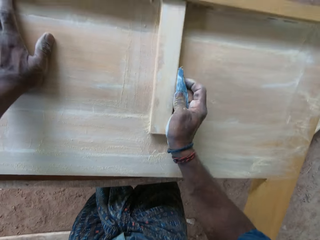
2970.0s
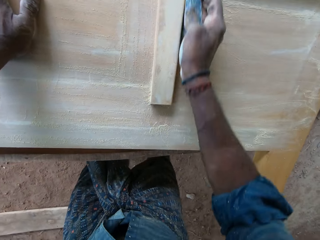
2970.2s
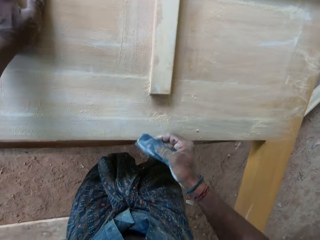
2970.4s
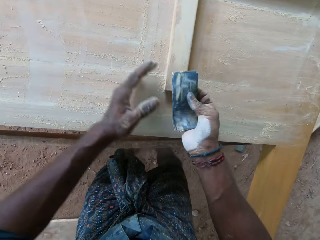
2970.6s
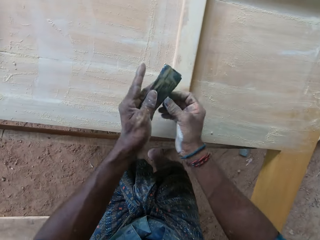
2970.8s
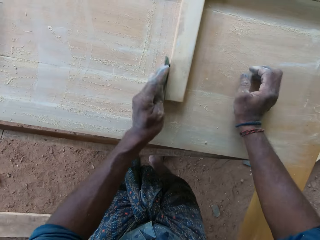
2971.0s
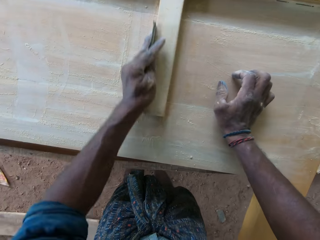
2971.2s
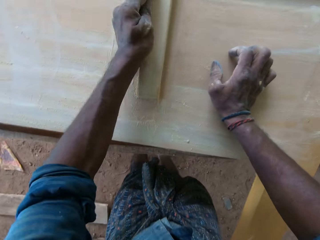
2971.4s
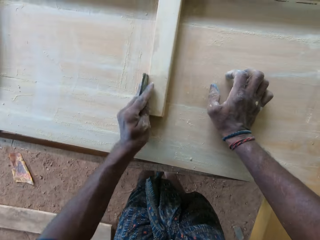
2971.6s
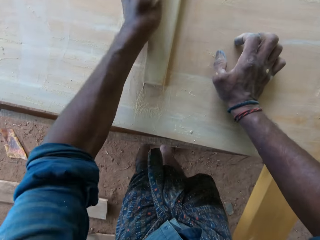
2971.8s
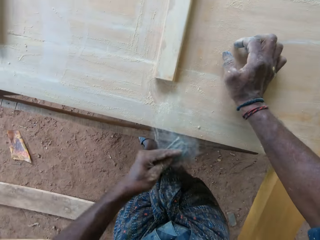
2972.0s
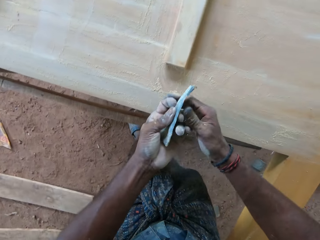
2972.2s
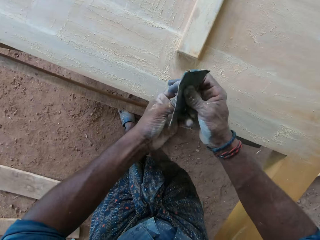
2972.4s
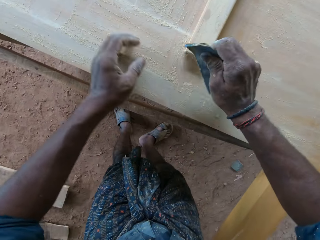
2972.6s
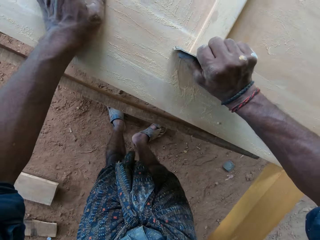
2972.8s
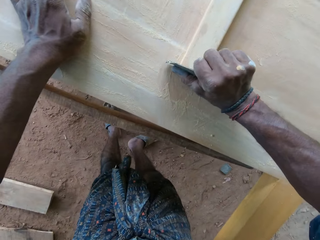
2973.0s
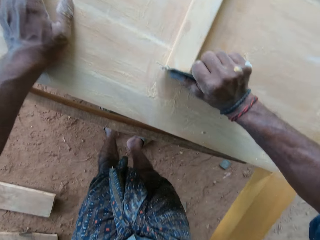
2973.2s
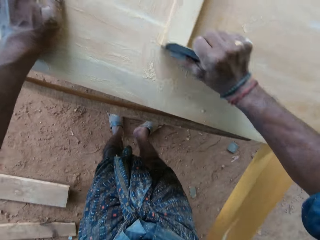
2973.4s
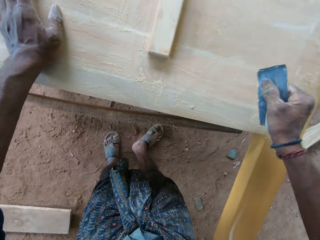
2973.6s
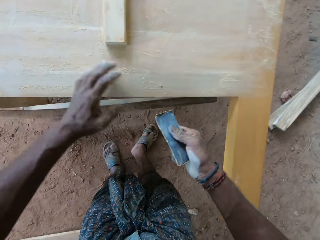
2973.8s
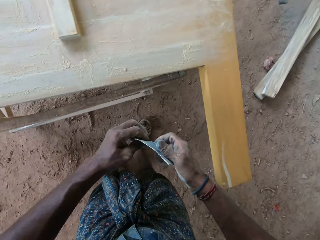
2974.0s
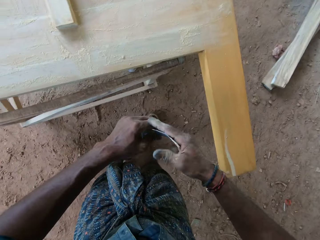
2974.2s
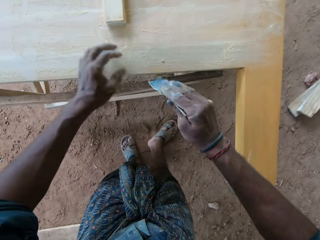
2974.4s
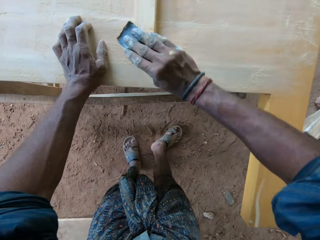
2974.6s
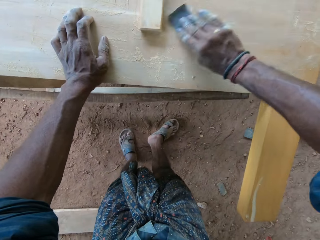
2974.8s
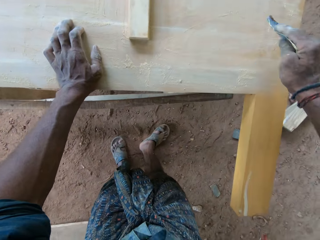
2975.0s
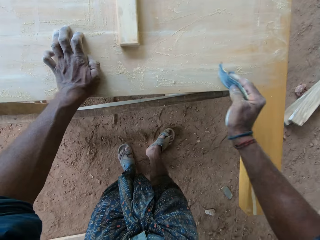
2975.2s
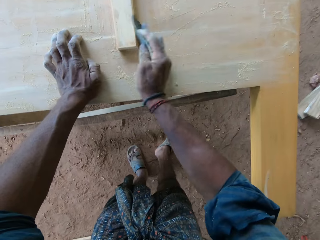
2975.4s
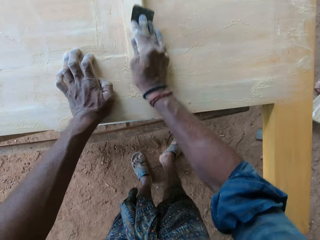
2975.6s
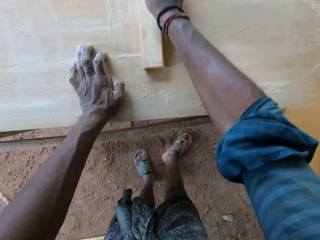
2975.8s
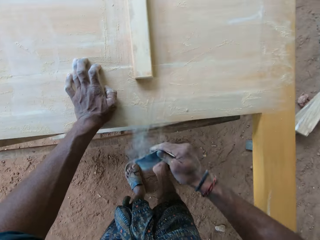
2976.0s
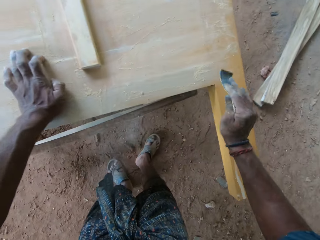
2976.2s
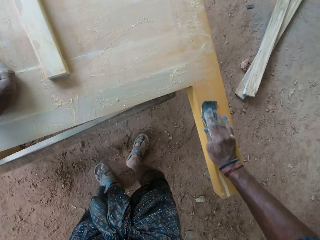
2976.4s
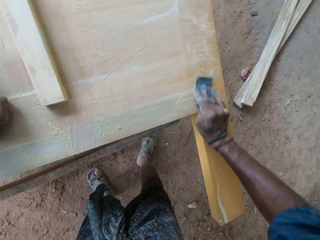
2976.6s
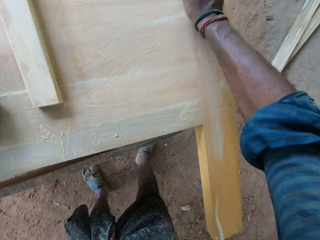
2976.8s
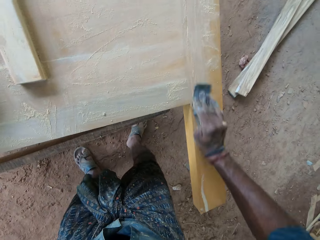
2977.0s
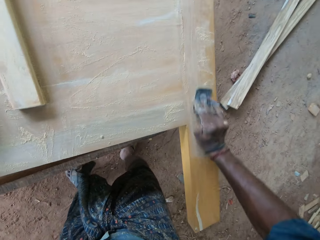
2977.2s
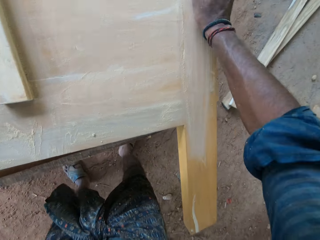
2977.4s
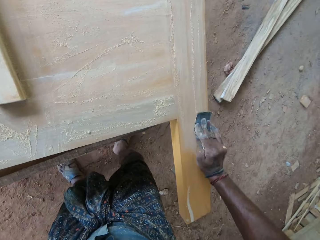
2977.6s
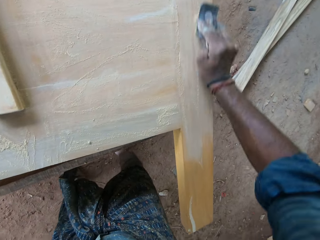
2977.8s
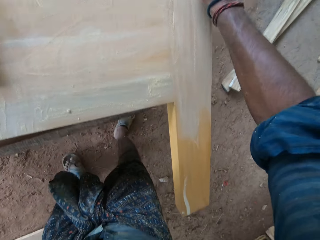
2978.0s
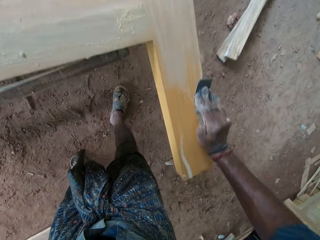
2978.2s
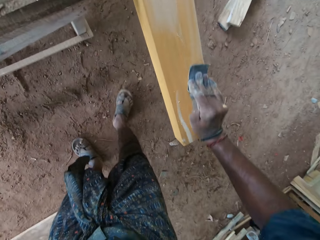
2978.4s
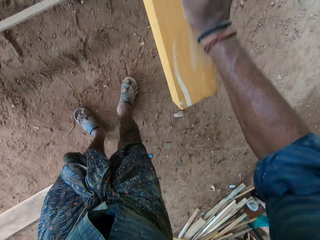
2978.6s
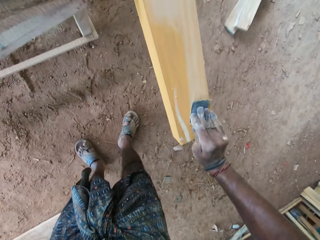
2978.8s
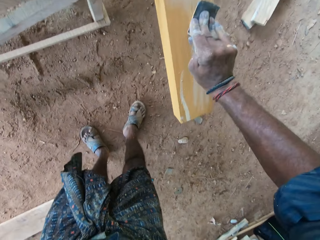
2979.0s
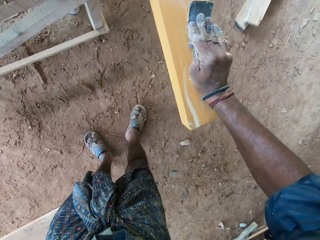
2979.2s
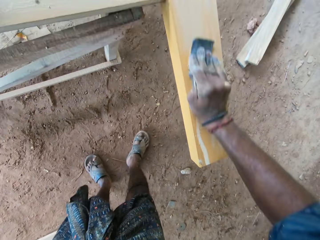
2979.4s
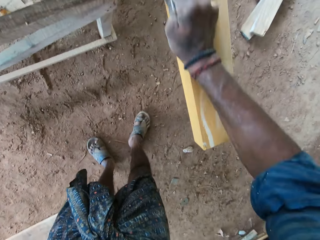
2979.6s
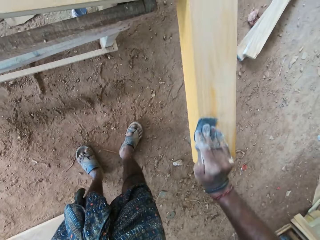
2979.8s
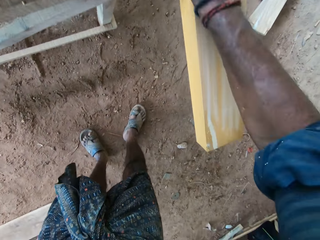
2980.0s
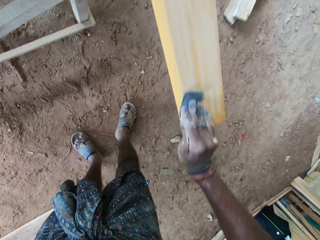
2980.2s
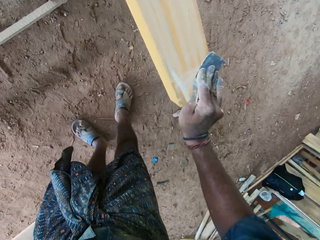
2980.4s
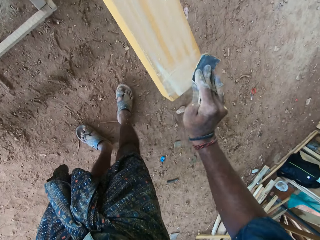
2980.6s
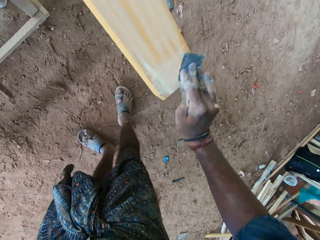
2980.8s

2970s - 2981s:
The camera wearer passes the sandpaper from his right hand to his left hand. He smoothens the wooden frame on the workbench with the sandpaper in his left hand. He places his right hand on the wooden frame on the workbench. He passes the sandpaper from his left hand to his right hand. He smoothens the wooden frame on the workbench with the sandpaper in his right hand. He places his left hand on the wooden frame on the workbench. He passes the sandpaper from his right hand to his left hand. He passes the sandpaper from his left hand to his right hand. He smoothens the wooden frame on the workbench with the sandpaper in his right hand. He places his left hand on the wooden frame on the workbench.

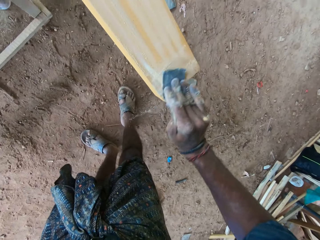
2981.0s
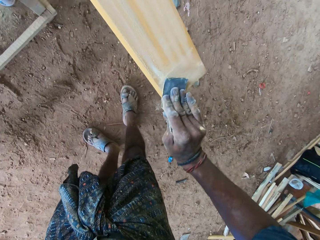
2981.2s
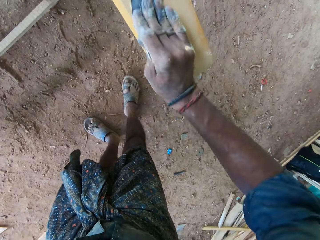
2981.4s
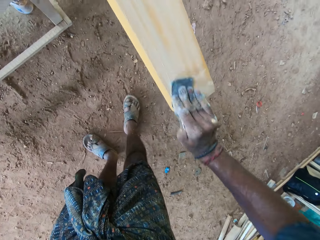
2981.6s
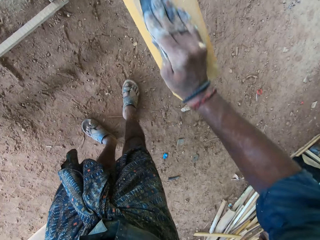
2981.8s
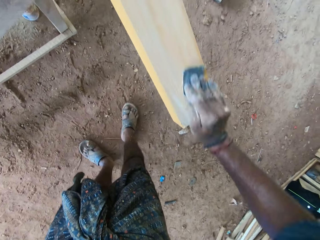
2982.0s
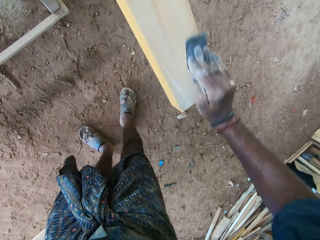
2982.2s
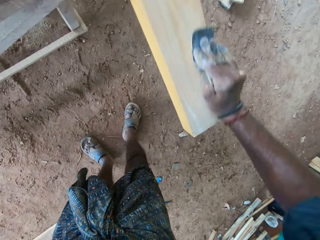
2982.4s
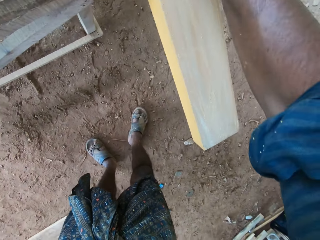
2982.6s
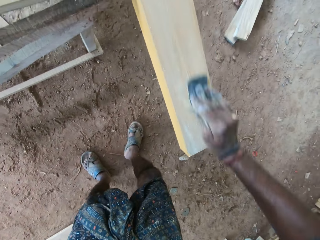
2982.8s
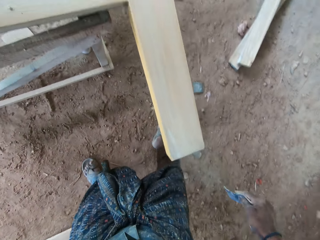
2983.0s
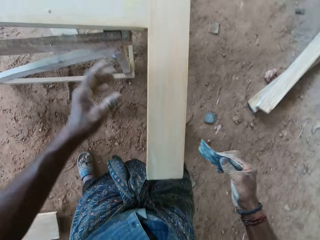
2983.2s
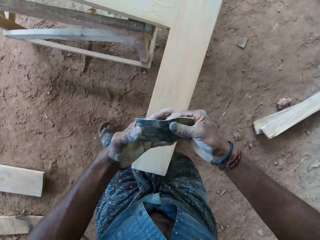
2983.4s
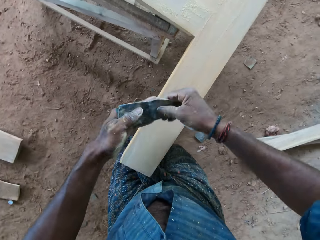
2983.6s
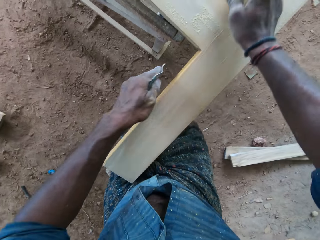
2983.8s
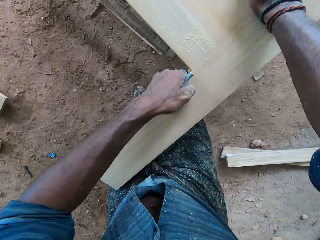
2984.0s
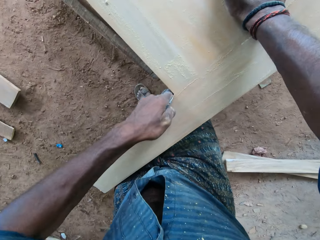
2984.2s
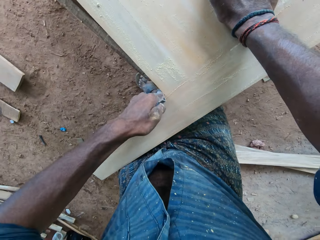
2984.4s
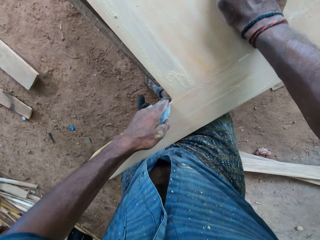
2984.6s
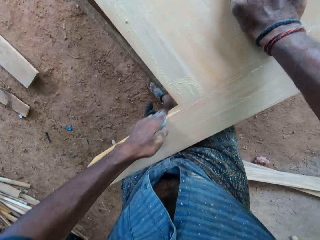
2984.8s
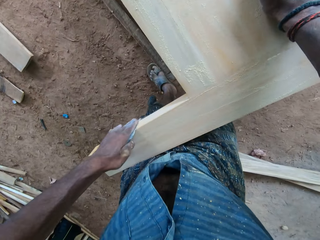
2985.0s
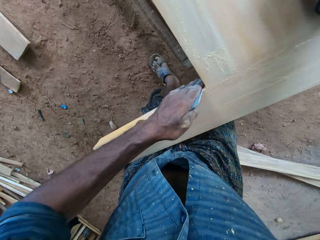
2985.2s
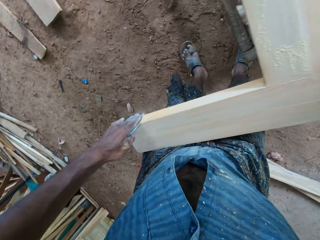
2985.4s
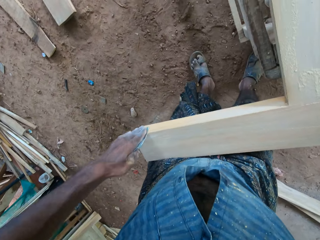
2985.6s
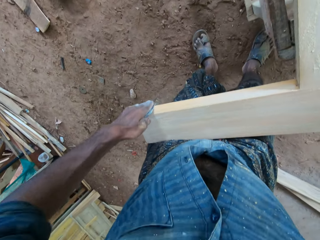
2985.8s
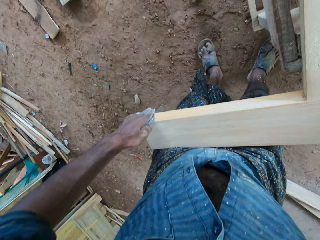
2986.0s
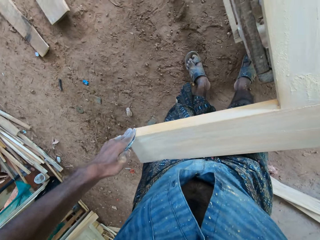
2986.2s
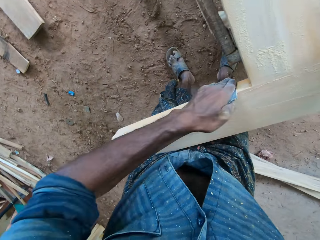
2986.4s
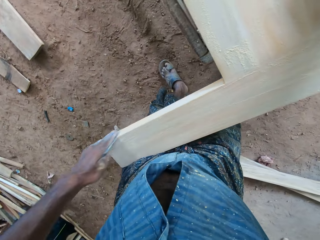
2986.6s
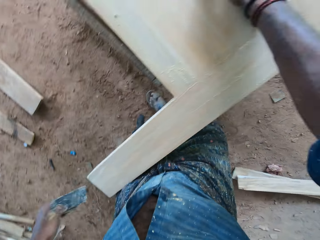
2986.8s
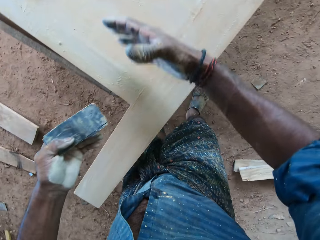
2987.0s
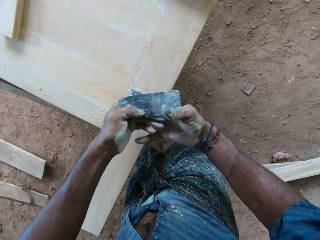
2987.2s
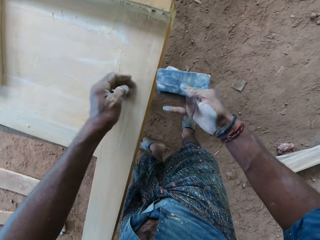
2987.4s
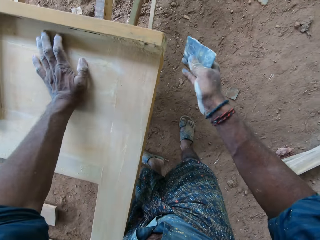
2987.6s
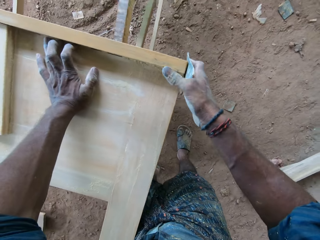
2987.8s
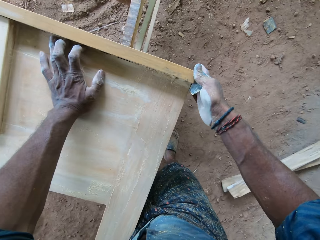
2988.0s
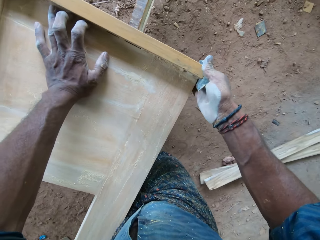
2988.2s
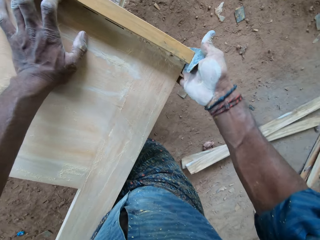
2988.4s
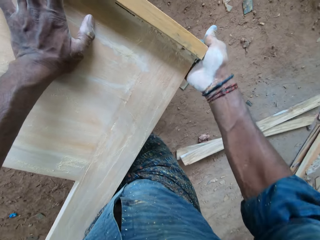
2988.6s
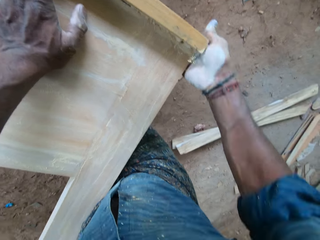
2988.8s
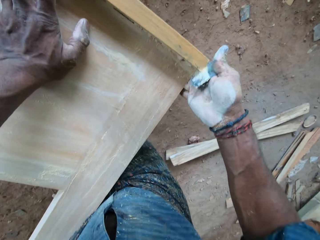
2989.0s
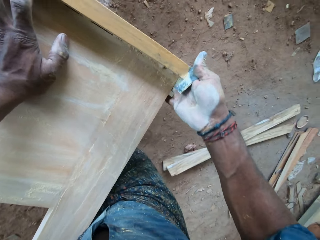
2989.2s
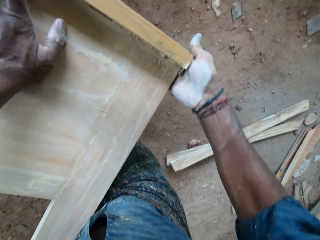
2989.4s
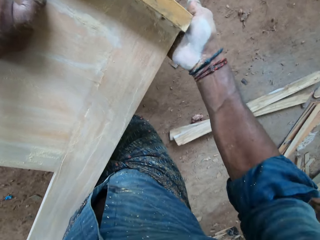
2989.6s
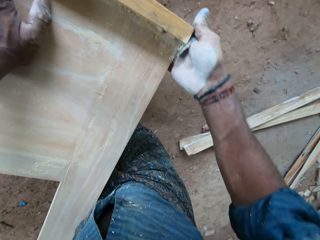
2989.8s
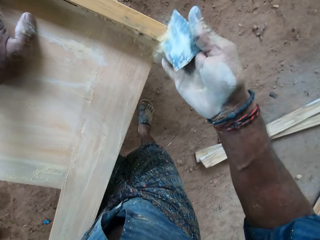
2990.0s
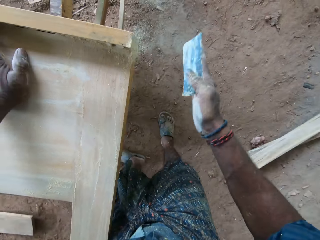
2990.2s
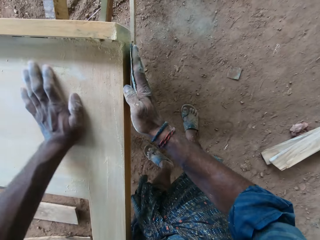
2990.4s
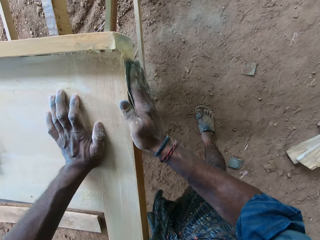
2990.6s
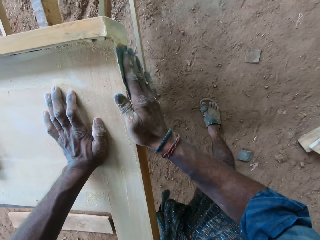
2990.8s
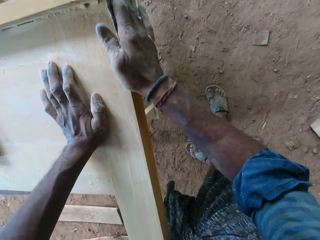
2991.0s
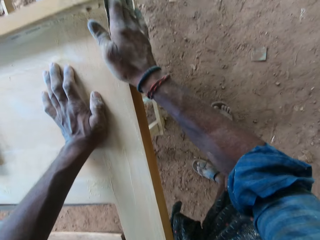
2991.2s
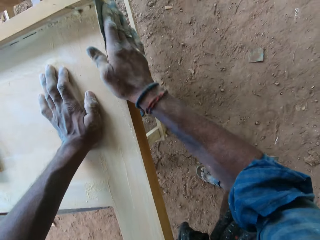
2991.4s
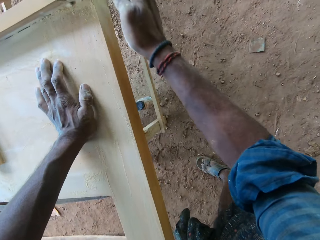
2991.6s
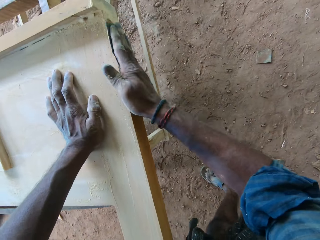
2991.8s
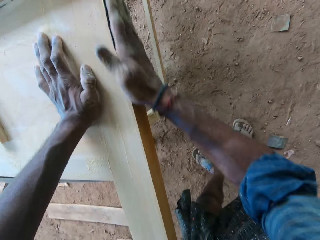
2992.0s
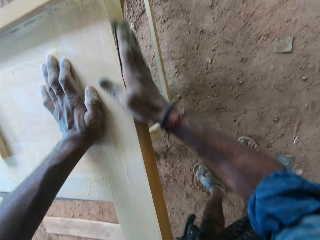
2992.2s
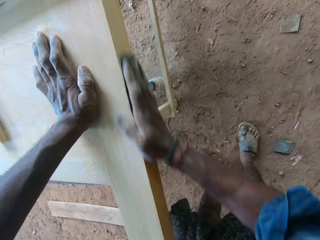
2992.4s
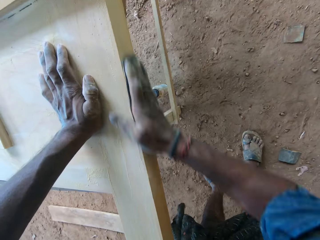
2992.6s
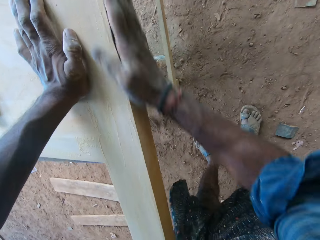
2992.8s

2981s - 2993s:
The camera wearer passes the sandpaper from his right hand to his left hand. He smoothens the wooden frame on the workbench with the sandpaper in his left hand. He places his right hand on the wooden frame on the workbench. He passes the sandpaper to his right hand with his left hand. He smoothens the piece of furniture with the sandpaper in his right hand.
